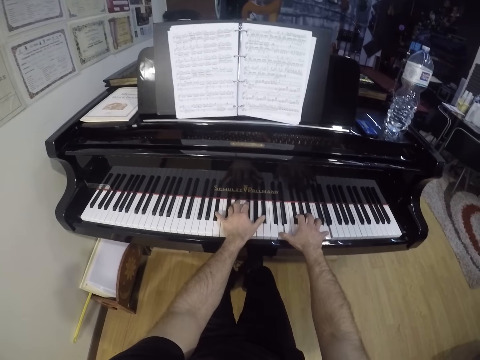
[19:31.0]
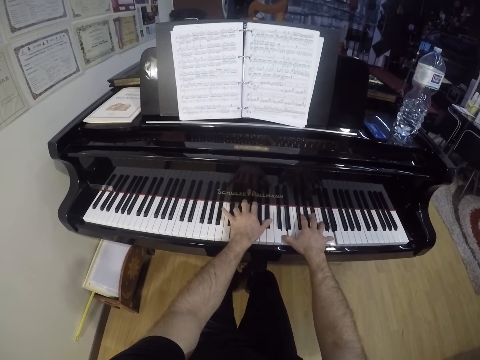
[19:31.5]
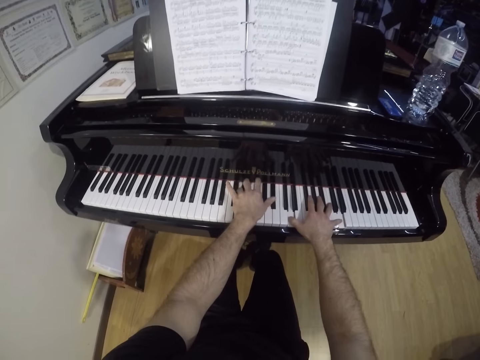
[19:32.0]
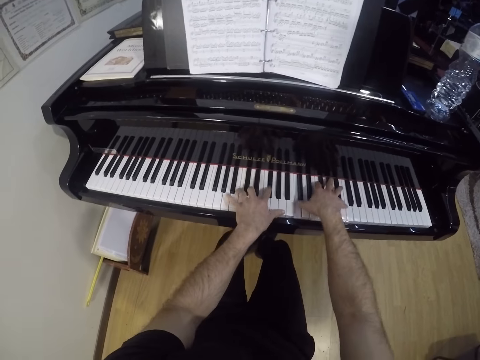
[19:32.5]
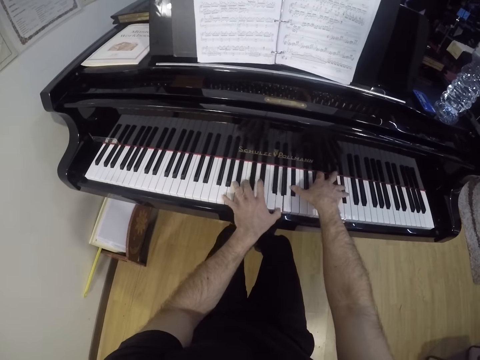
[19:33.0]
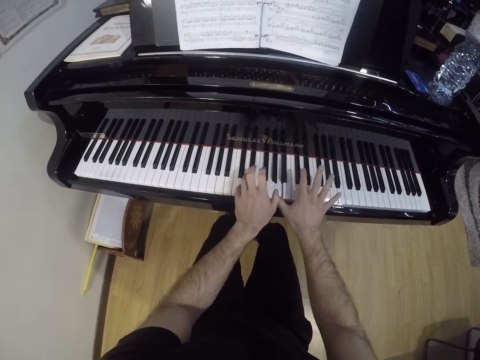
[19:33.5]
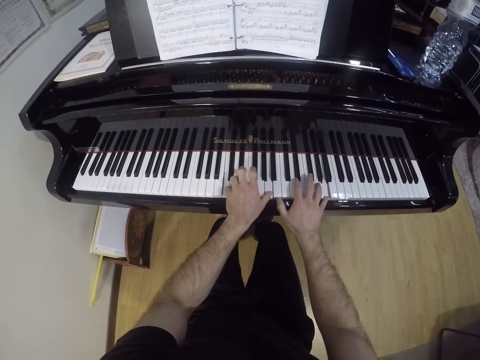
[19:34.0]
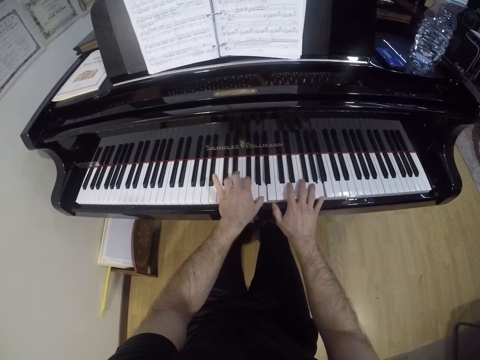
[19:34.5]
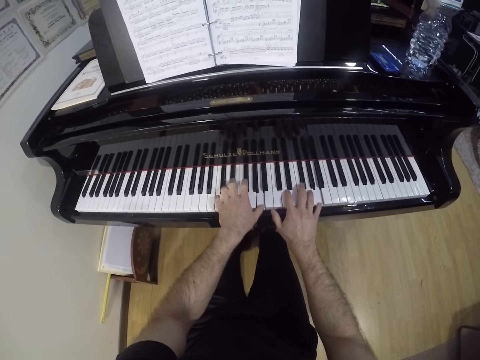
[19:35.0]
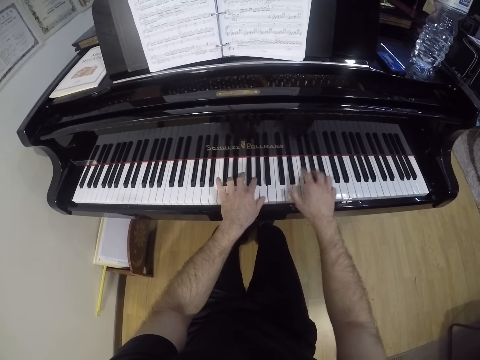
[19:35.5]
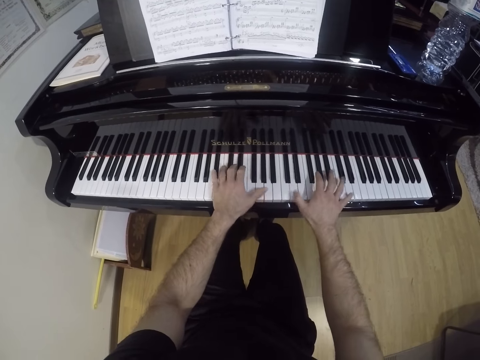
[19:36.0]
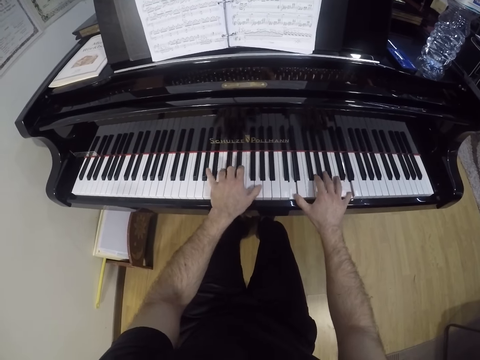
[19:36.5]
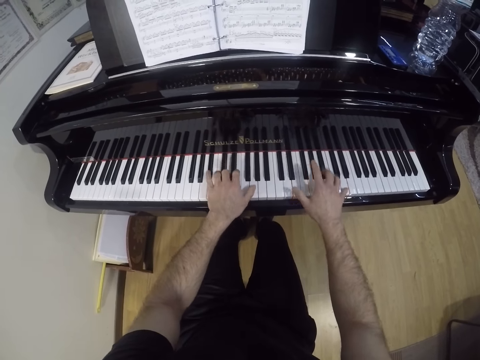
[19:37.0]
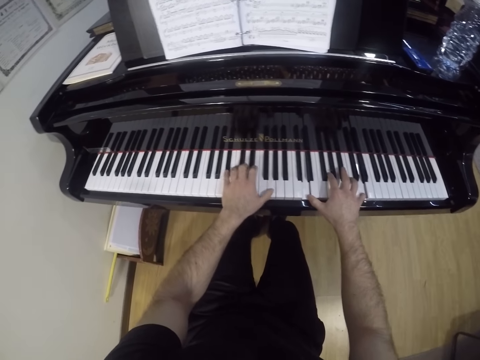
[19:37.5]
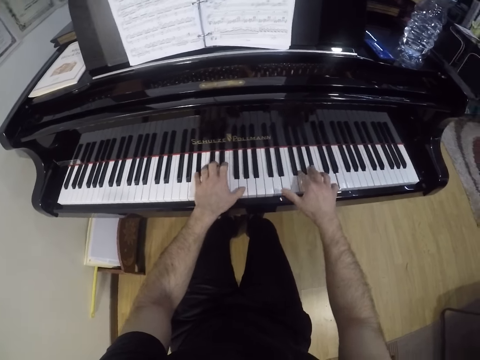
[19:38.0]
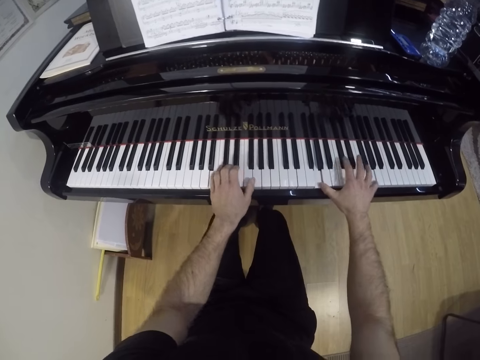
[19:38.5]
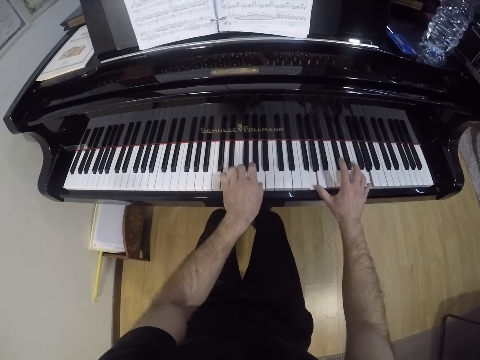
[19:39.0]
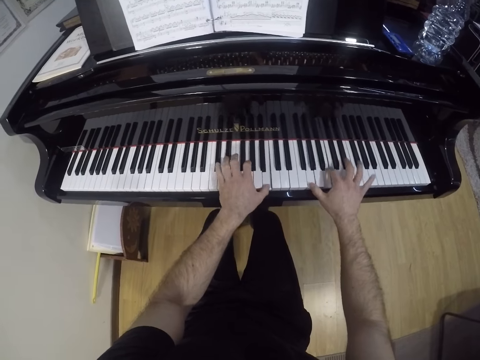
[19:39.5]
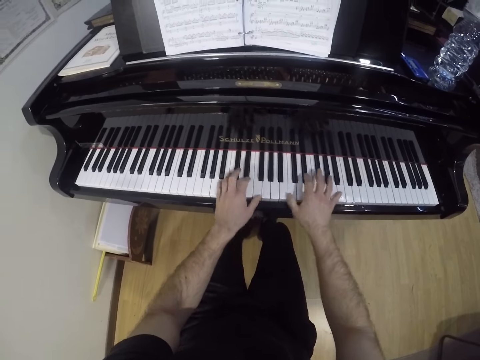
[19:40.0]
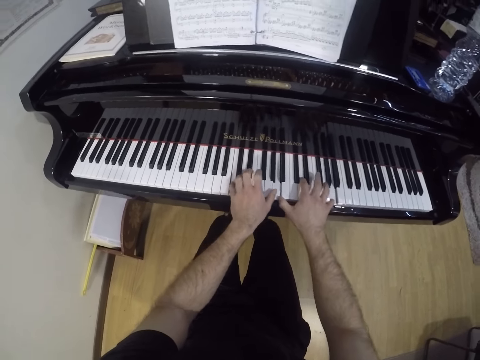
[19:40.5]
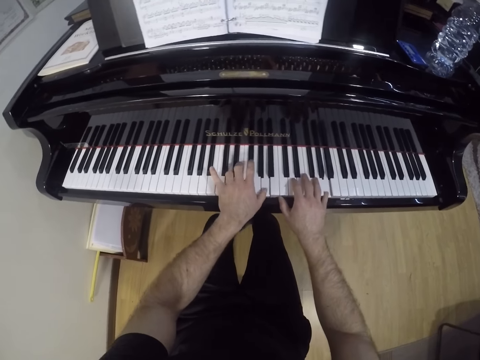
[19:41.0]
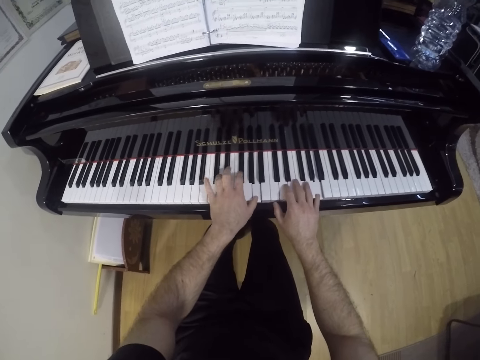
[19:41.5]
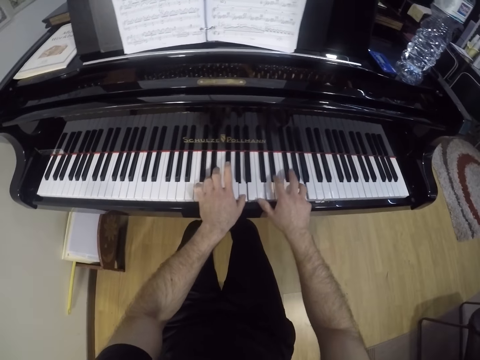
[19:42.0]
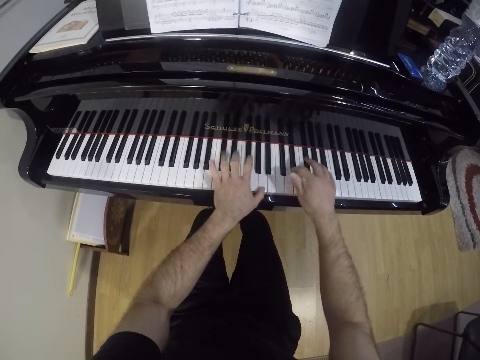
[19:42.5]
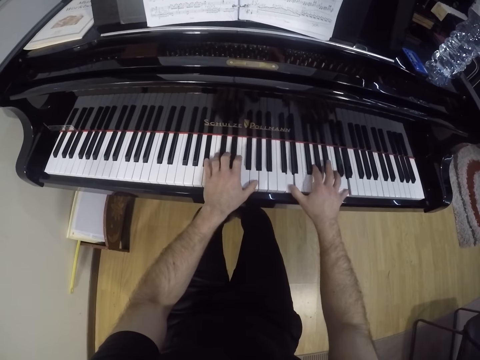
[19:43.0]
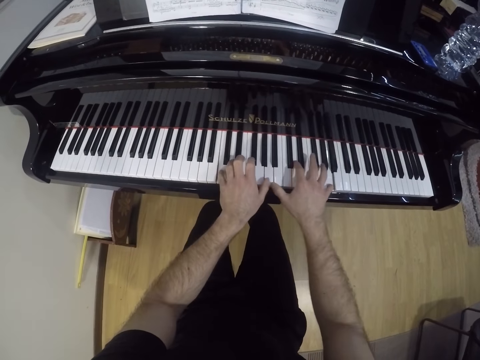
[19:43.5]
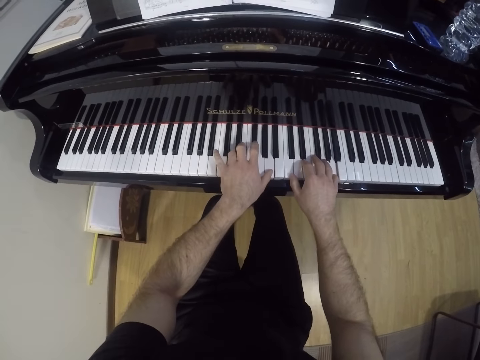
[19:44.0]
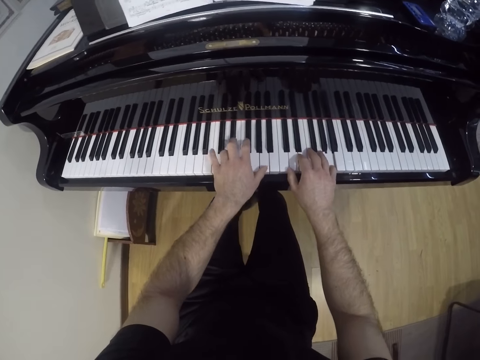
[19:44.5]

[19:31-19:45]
The camera wearer plays the keyboard with both hands. They play the keyboard with both hands again.

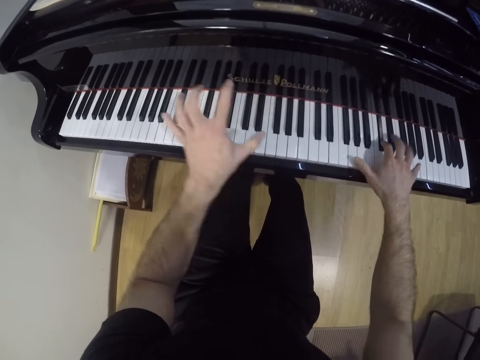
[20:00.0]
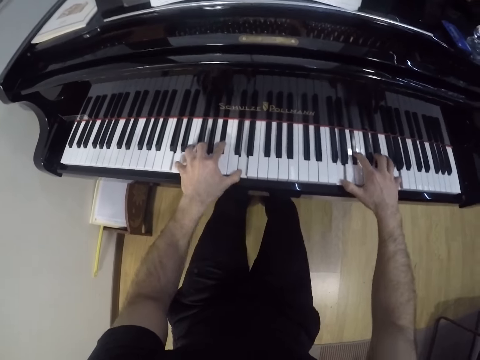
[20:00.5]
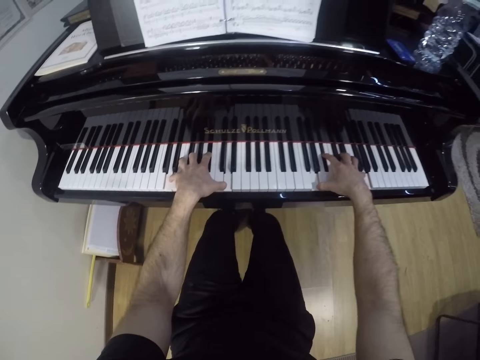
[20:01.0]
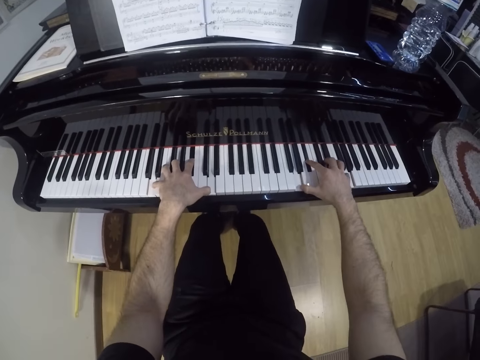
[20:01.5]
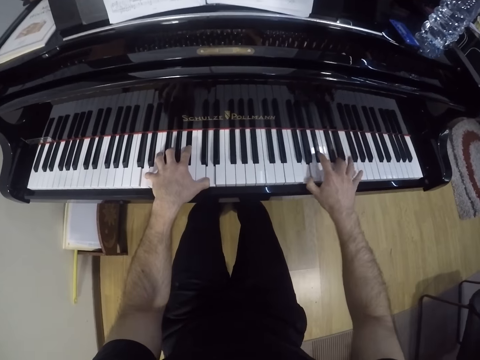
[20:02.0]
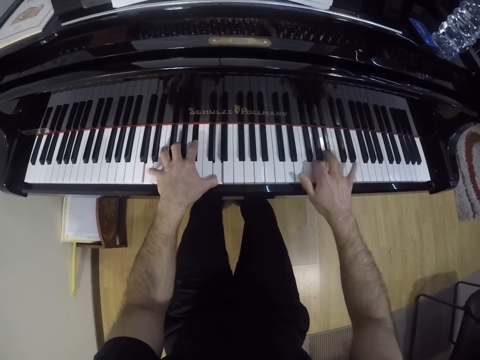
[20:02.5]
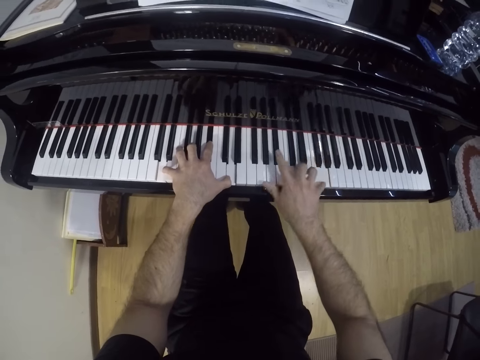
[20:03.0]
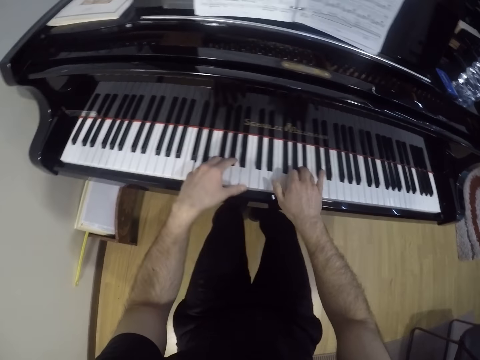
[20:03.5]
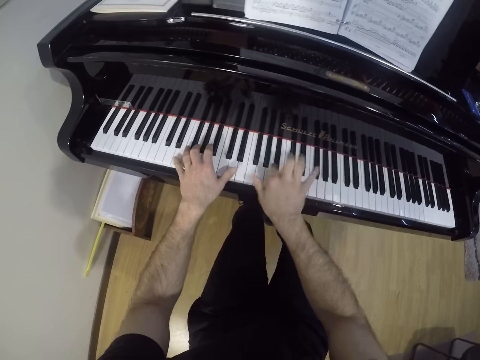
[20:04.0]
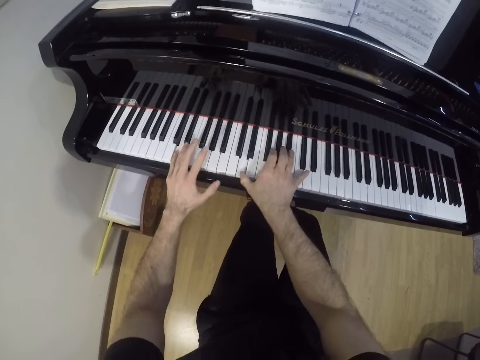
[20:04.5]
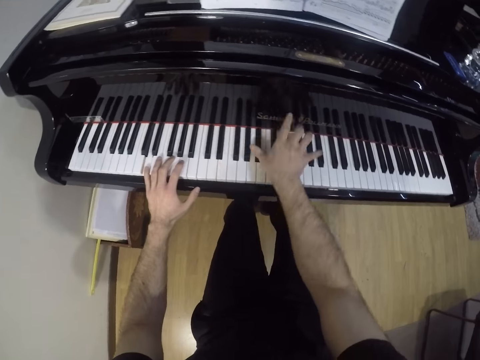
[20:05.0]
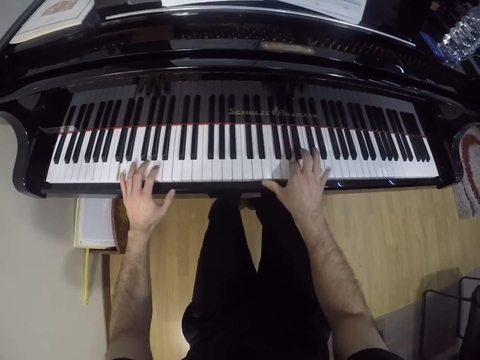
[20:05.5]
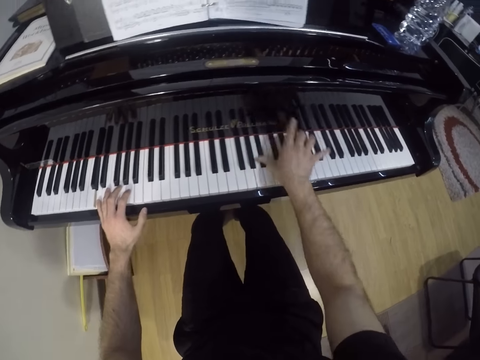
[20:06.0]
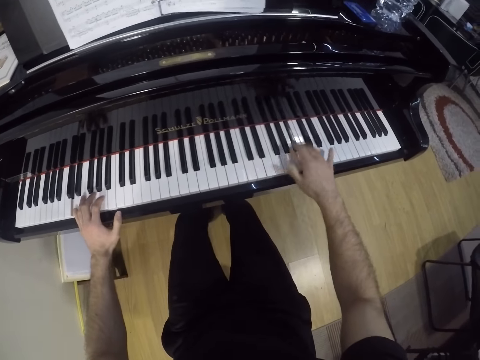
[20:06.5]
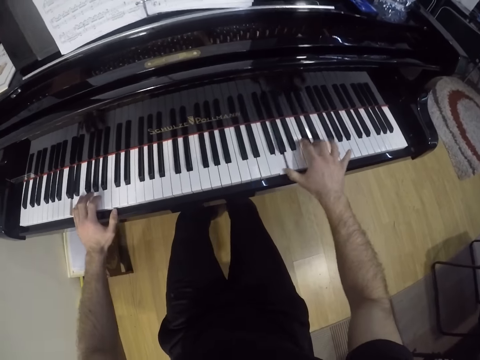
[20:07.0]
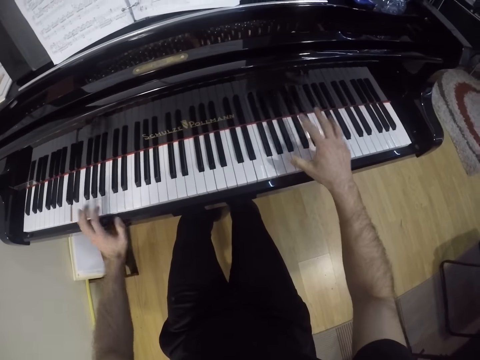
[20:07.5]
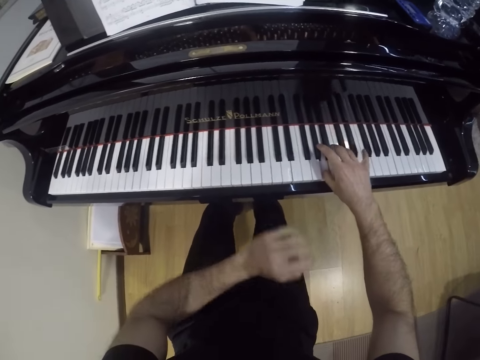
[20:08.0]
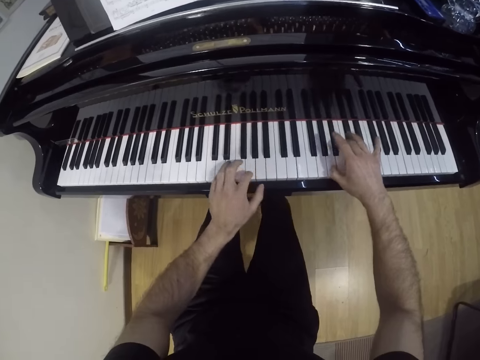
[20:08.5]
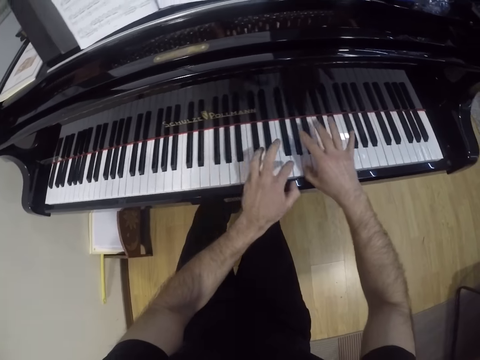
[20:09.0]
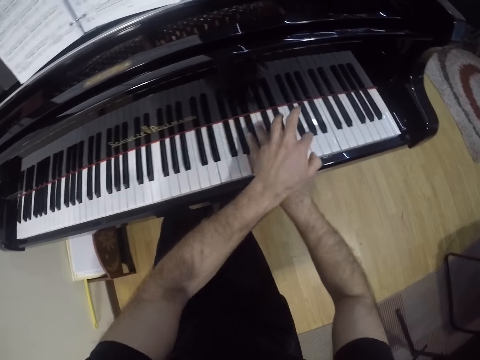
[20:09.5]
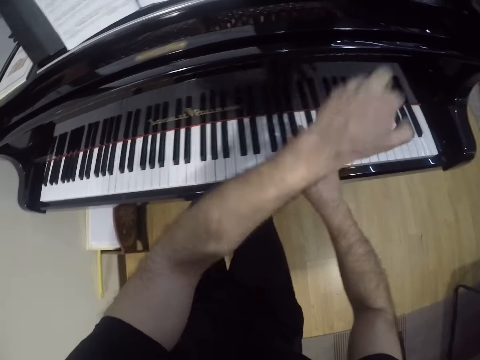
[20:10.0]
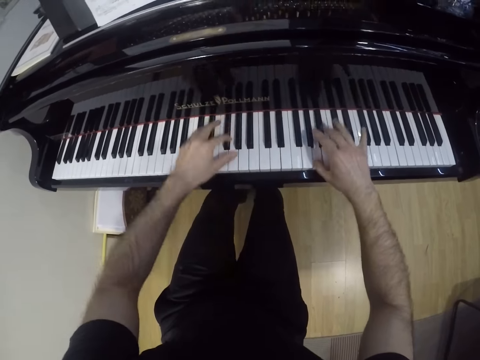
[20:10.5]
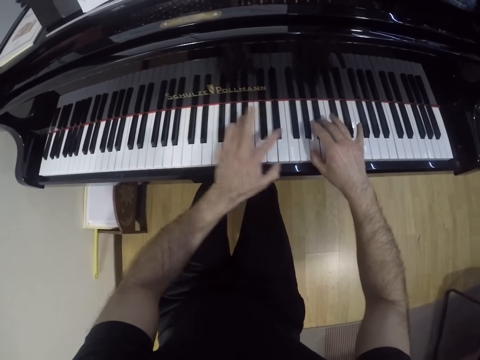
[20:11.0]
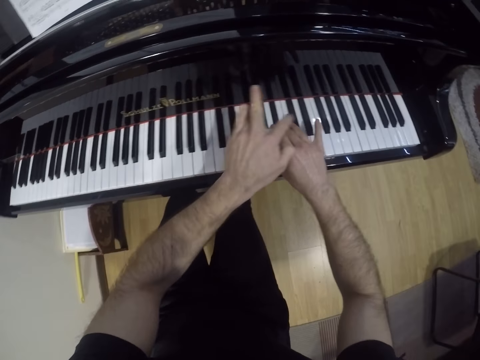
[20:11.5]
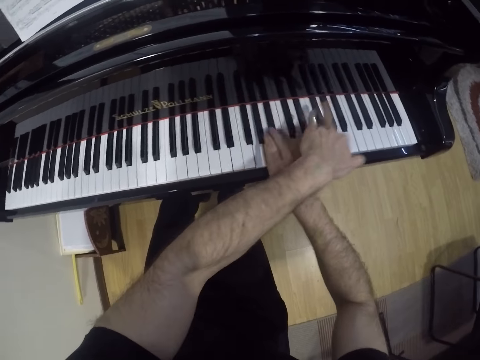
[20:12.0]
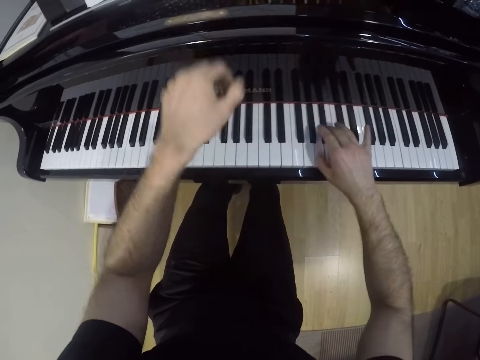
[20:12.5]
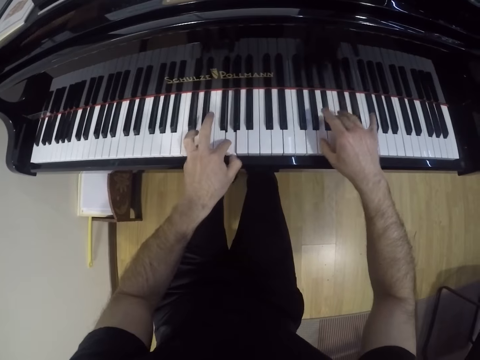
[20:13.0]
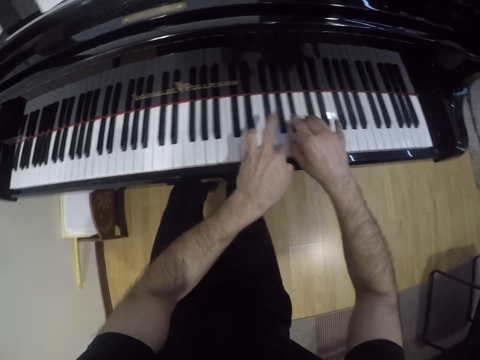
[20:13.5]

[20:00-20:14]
The camera wearer presses the keyboard. They play the keyboard with both hands. They play the keyboard with one hand. They drop a hand. They interchange hands. They play the keyboard with both hands.
